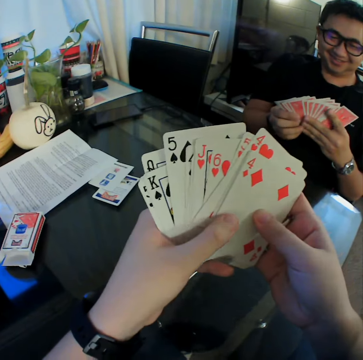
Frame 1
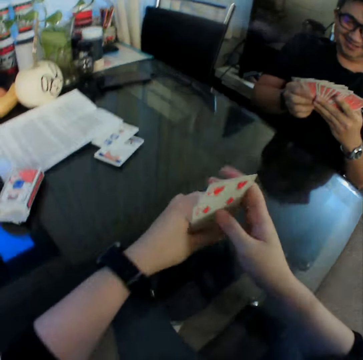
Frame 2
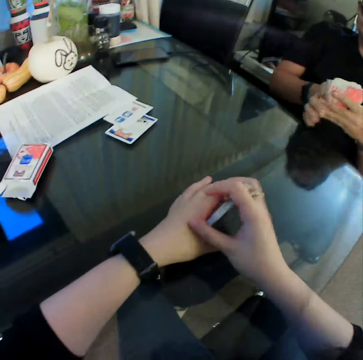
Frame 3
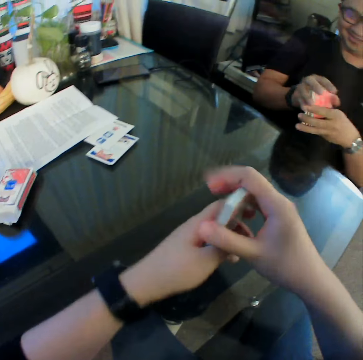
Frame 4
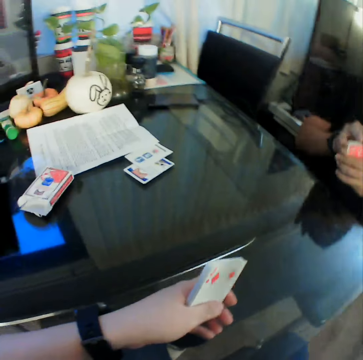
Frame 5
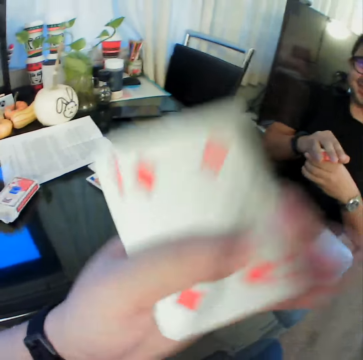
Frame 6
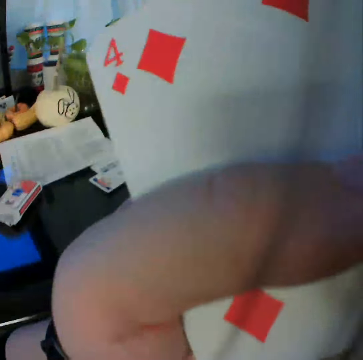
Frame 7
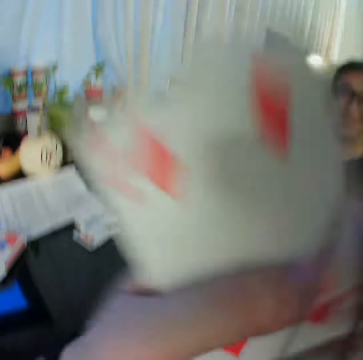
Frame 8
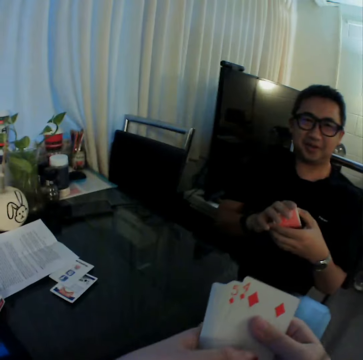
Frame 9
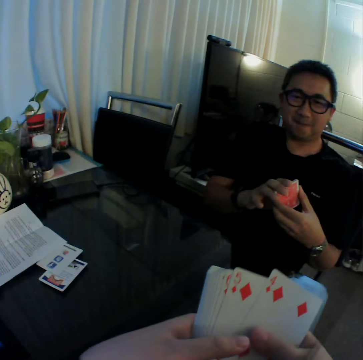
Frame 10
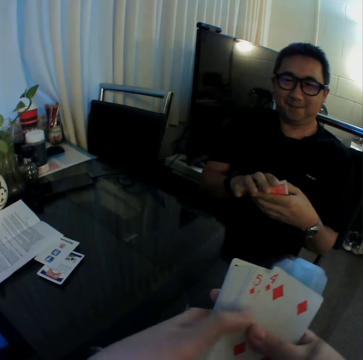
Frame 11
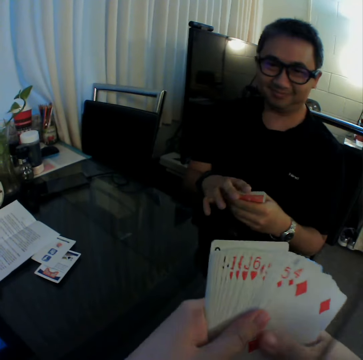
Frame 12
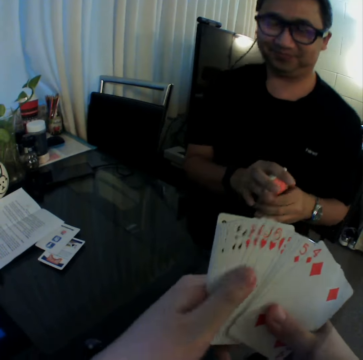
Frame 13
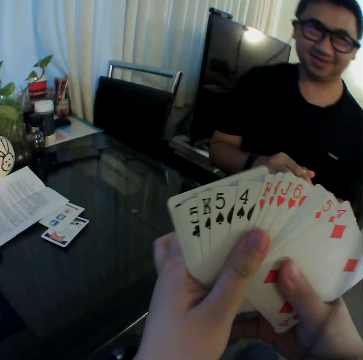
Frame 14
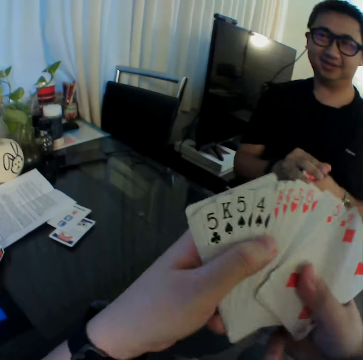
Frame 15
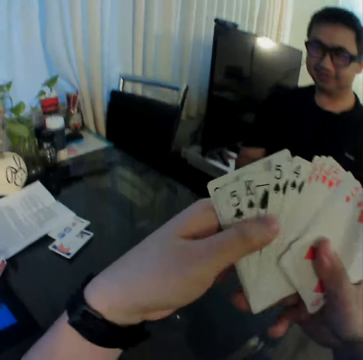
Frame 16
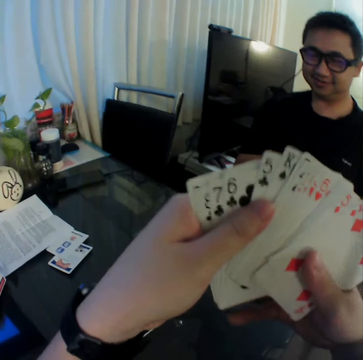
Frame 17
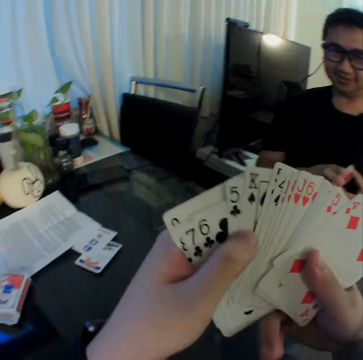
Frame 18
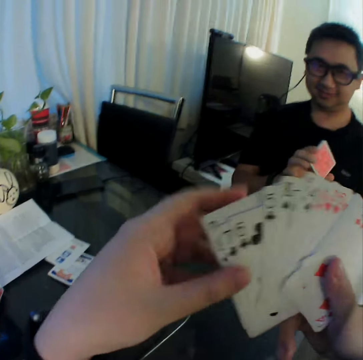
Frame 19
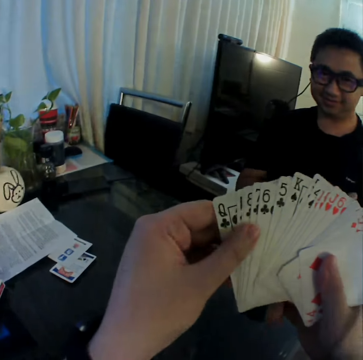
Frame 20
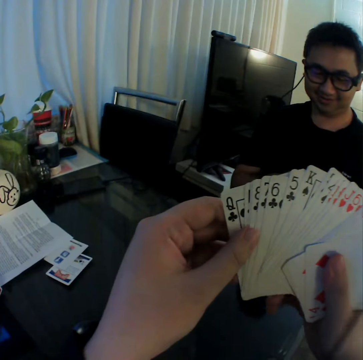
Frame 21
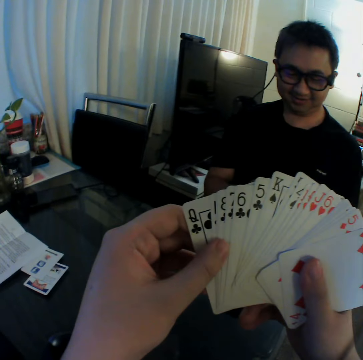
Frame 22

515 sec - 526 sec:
The camera wearer looks at the playing cards. He gathers the cards in both hands. He holds the playing cards on the table. A man gathers the cards in both hands. The camera wearer removes the playing cards from the table. He lifts the right hand. He raises his left hand to his face. He drops his left hand. He converses with the man. He spreads out the cards in both hands. He moves the playing cards. The man adjusts himself on a seat.

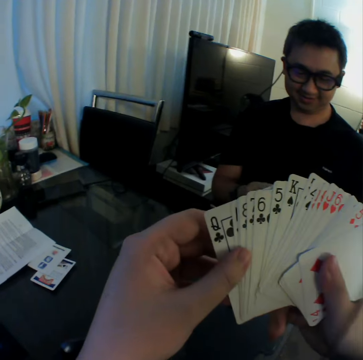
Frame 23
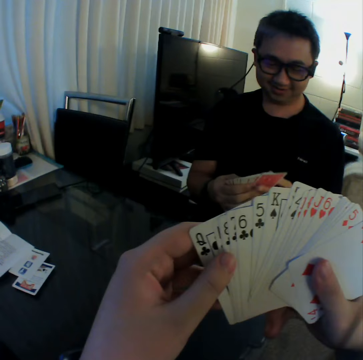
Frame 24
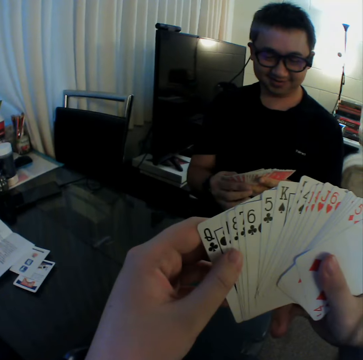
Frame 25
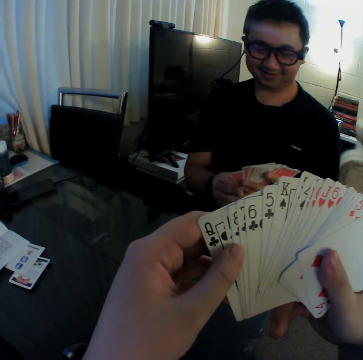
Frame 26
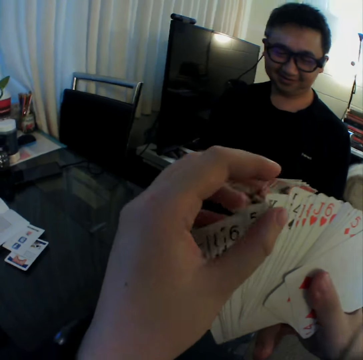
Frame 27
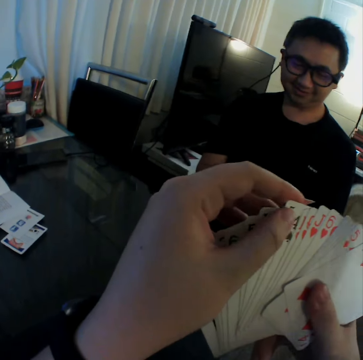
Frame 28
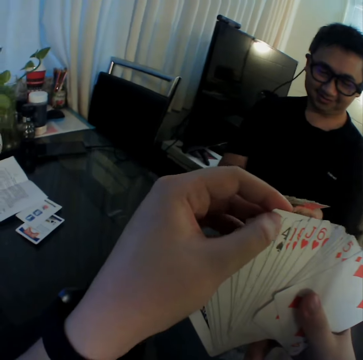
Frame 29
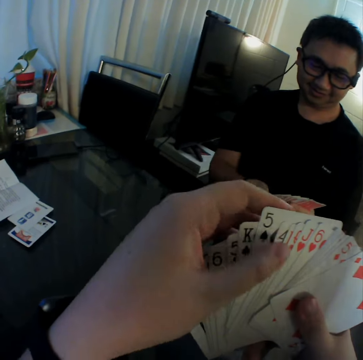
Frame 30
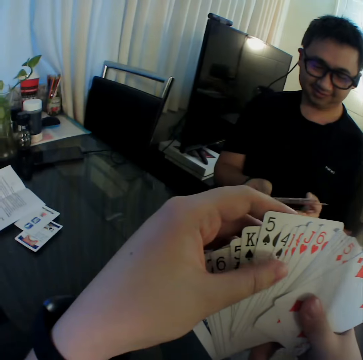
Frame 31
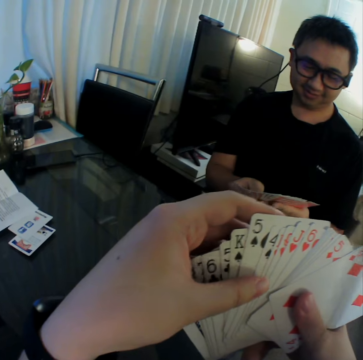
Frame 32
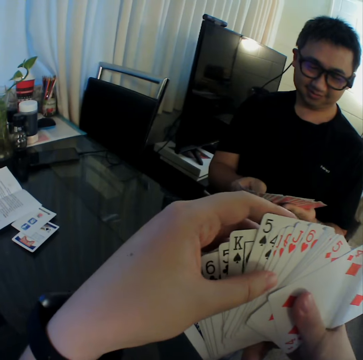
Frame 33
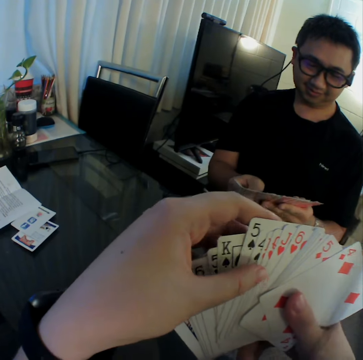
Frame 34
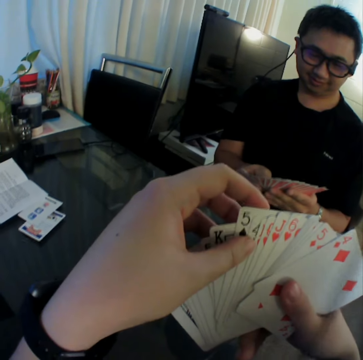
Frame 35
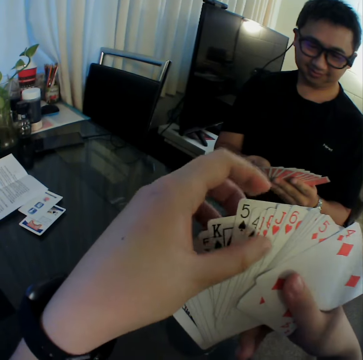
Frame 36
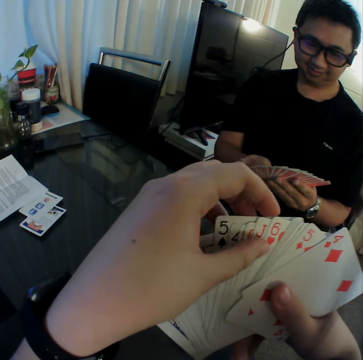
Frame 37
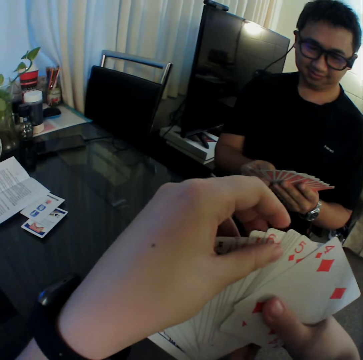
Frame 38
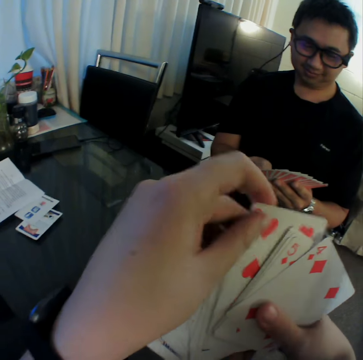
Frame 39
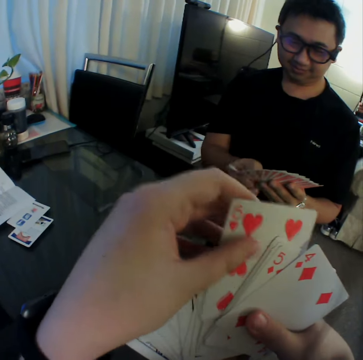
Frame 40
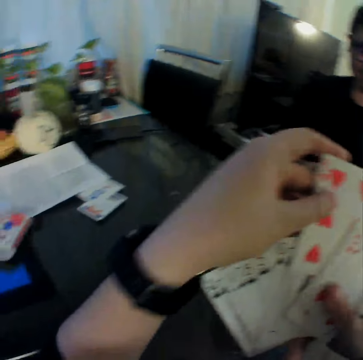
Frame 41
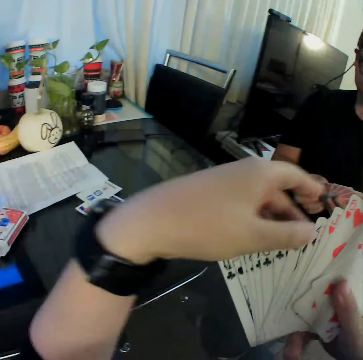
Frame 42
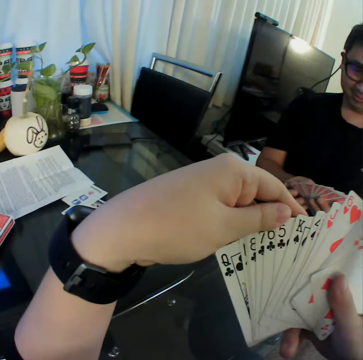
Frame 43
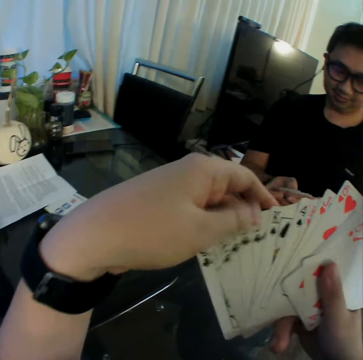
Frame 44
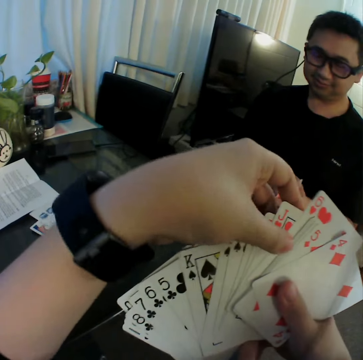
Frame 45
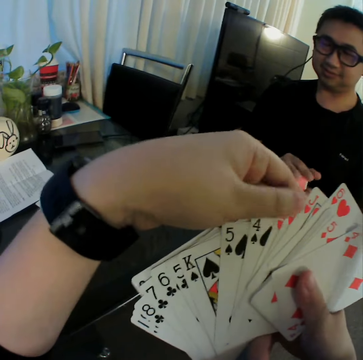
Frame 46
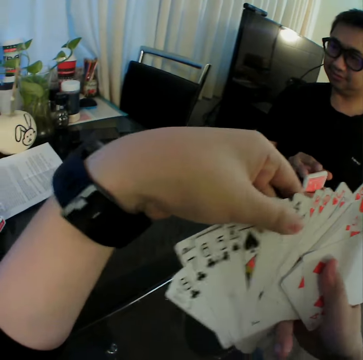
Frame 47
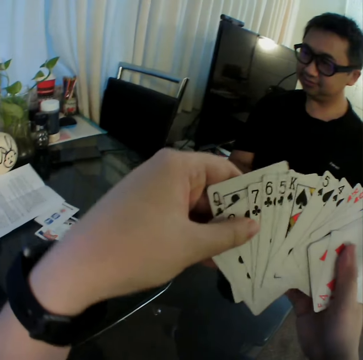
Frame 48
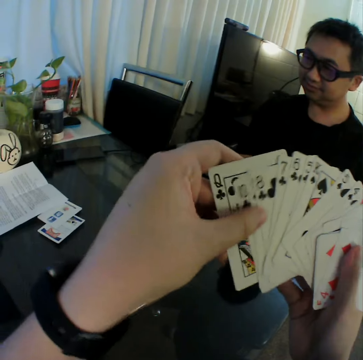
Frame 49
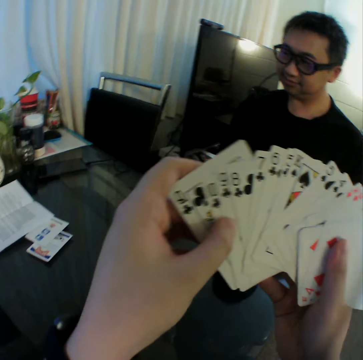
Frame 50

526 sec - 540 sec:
The camera wearer looks at the playing card. A man spreads out the cards in both hands. The camera wearer touches the playing cards. They look at the playing card. They touch the playing cards. They pull a playing card from the right hand. They return the playing card on the left hand. They touch the playing cards. The man gathers the cards in both hands.

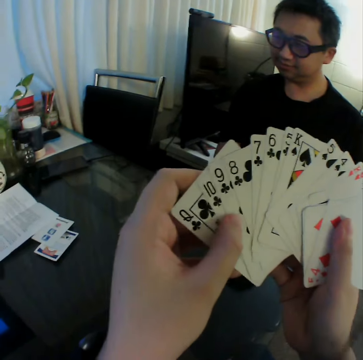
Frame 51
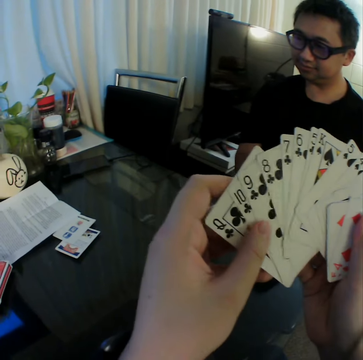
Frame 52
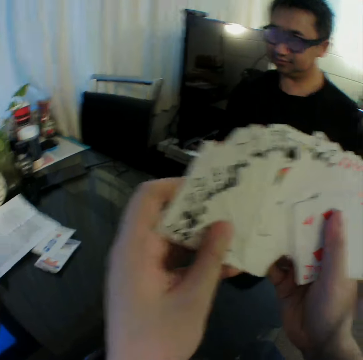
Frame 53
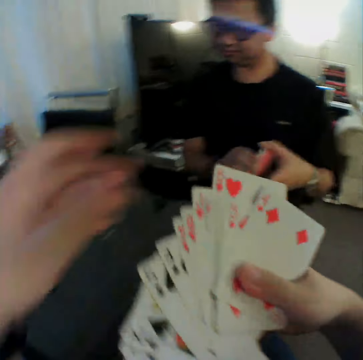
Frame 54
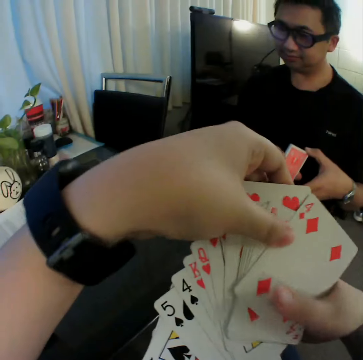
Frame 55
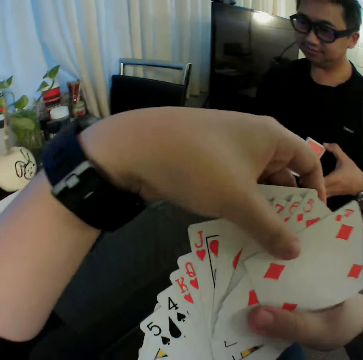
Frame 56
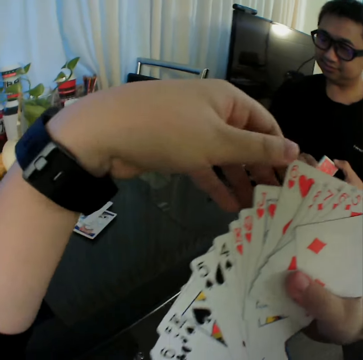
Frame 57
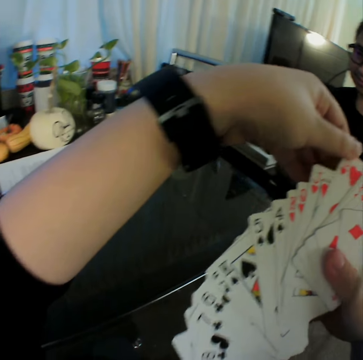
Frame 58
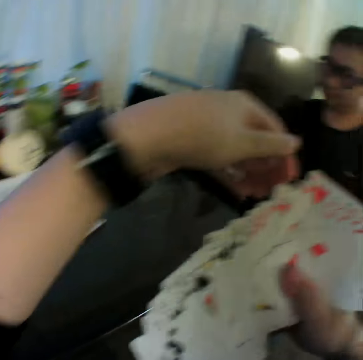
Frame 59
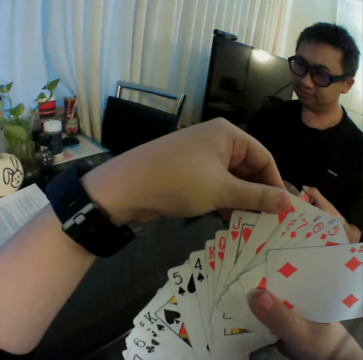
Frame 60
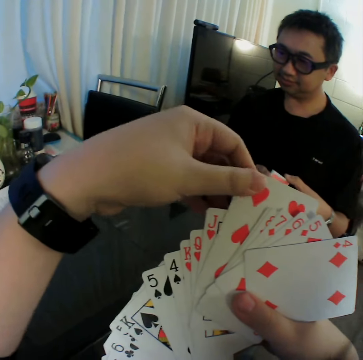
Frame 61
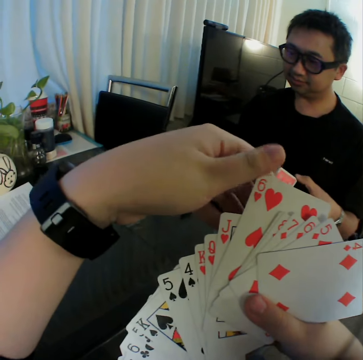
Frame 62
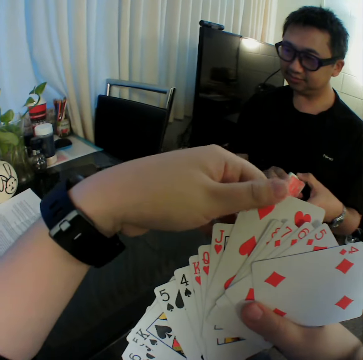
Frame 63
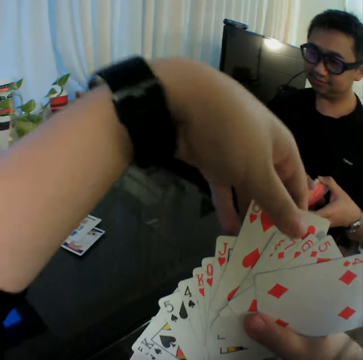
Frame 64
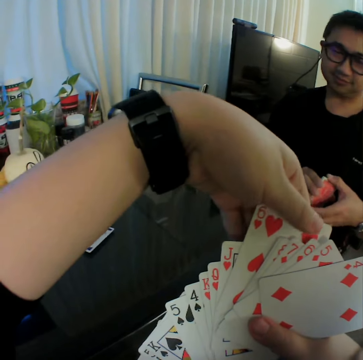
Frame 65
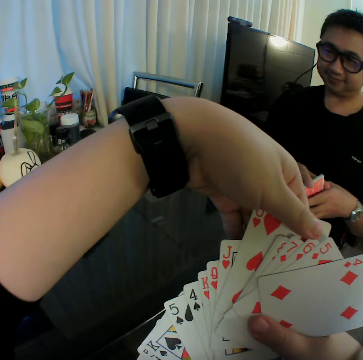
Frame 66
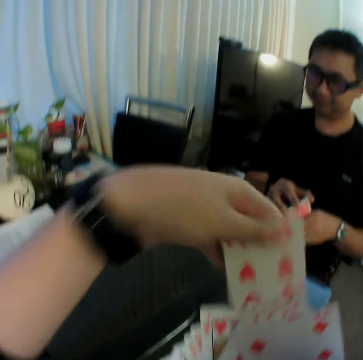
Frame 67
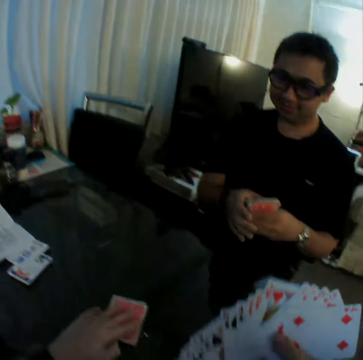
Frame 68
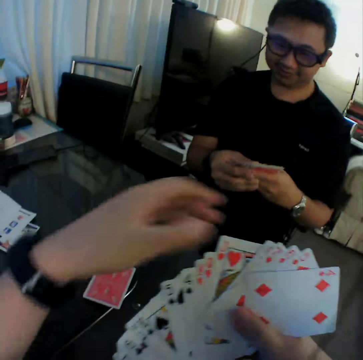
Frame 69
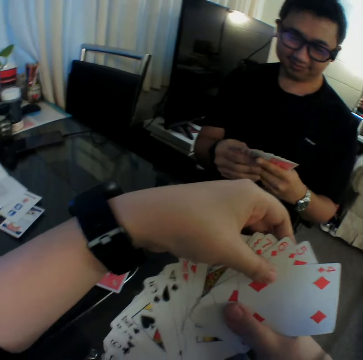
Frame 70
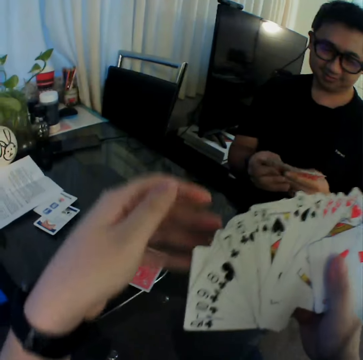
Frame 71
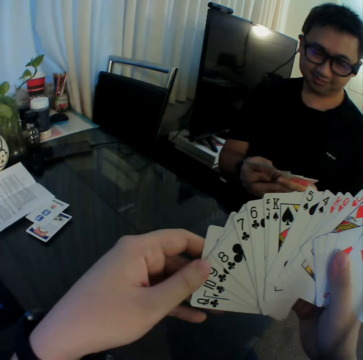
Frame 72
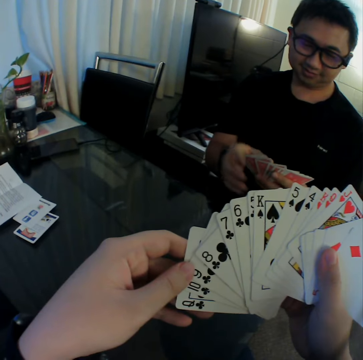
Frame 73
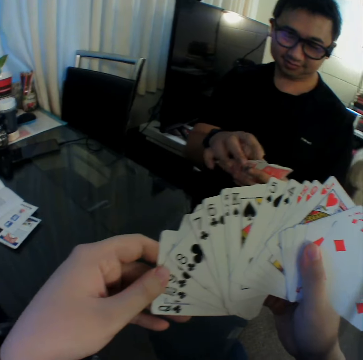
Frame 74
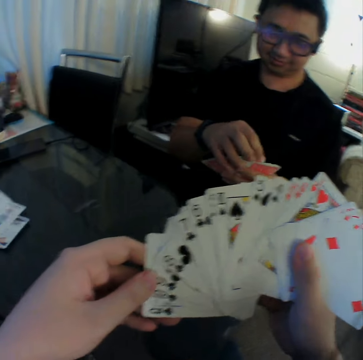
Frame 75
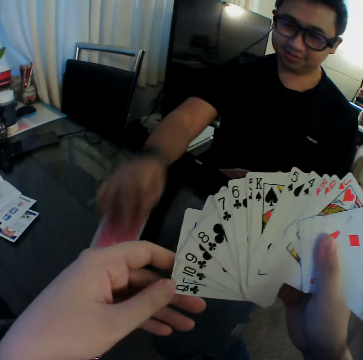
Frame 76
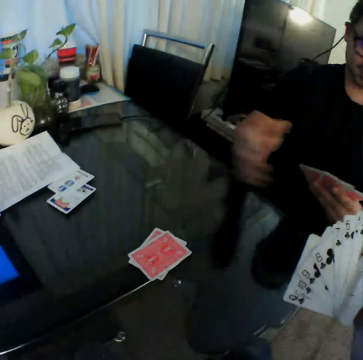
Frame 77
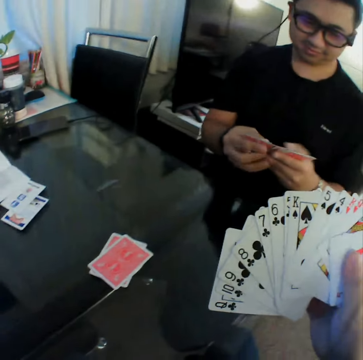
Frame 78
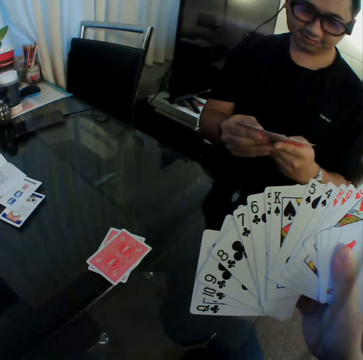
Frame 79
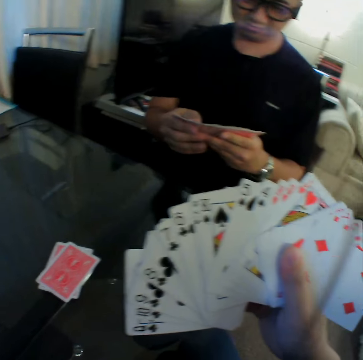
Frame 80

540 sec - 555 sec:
The camera wearer looks at the playing cards. He lifts the left hand. He touches the playing cards. He lets go of the playing card with the left hand. He touches the playing cards. He lets go of the playing card with the left hand. He touches the playing cards. He looks at the playing cards. He pulls a playing card from the right hand. He drops the card on the other cards on the table with his left hand. He lifts the left hand. A man spreads out the cards in both hands. The camera wearer holds the playing card. He lifts the left hand. He holds the playing card. He looks at the playing cards. He removes his left hand from the cards in his hands. The man drops a card on the table with his right hand. The man shuffles the cards with both hands. The camera wearer looks at the playing cards.
